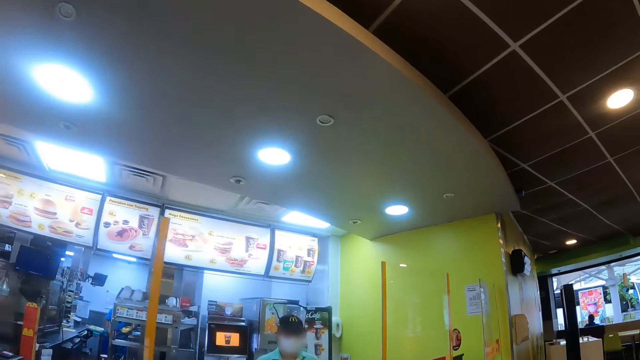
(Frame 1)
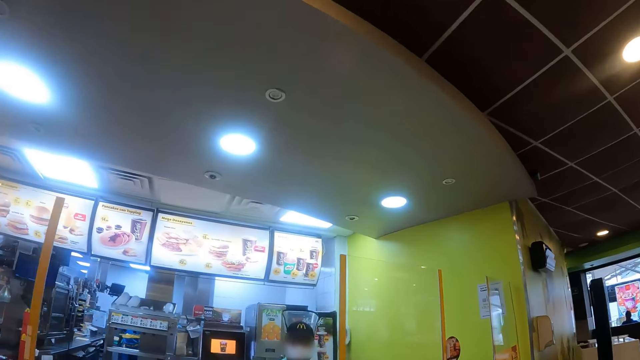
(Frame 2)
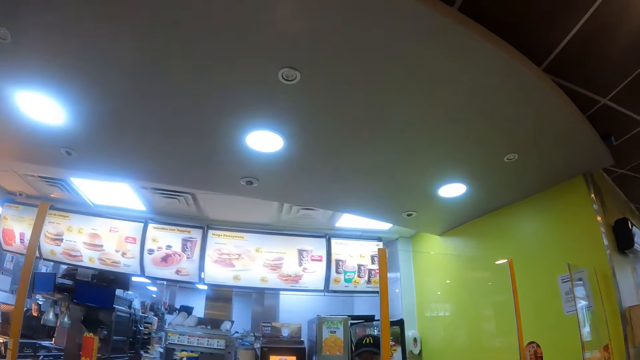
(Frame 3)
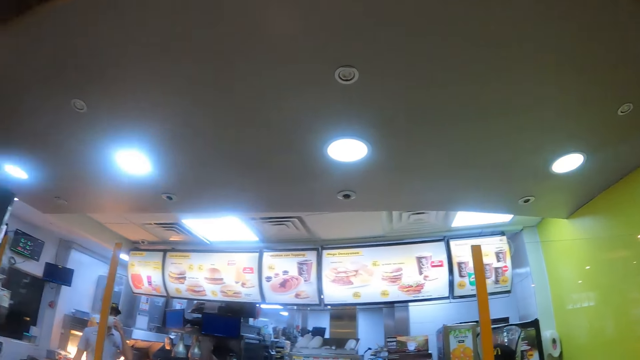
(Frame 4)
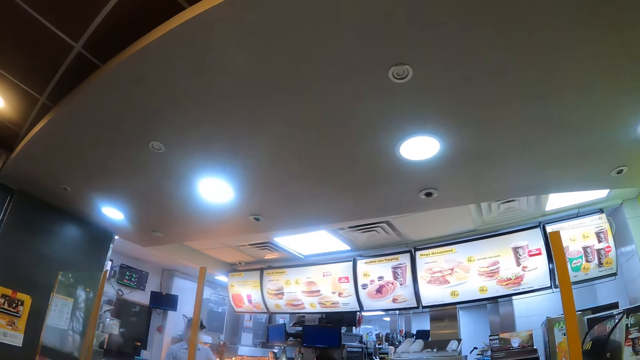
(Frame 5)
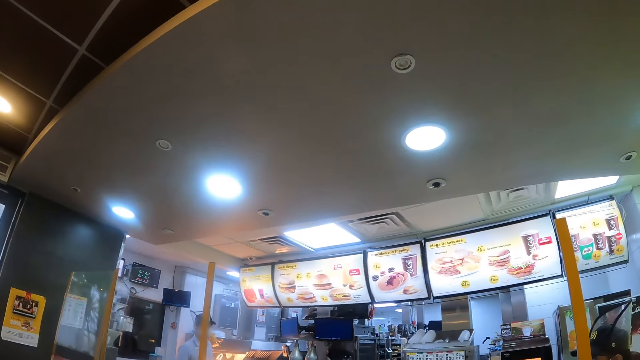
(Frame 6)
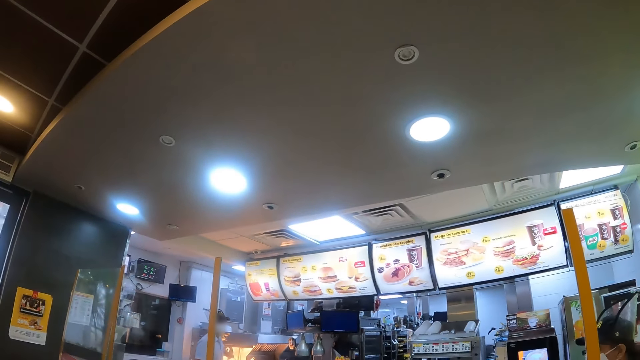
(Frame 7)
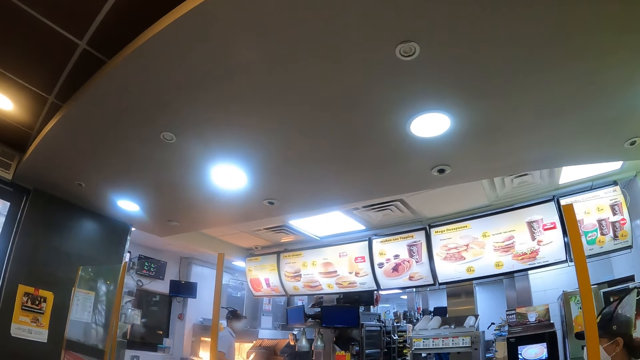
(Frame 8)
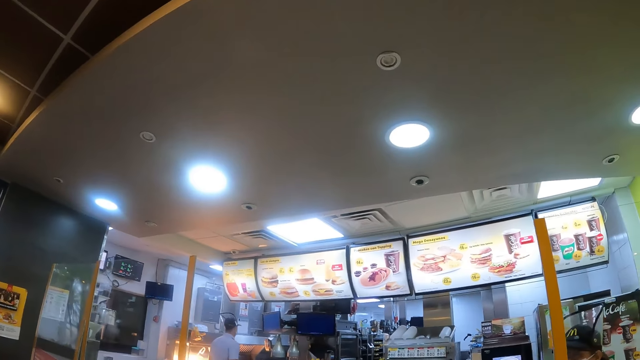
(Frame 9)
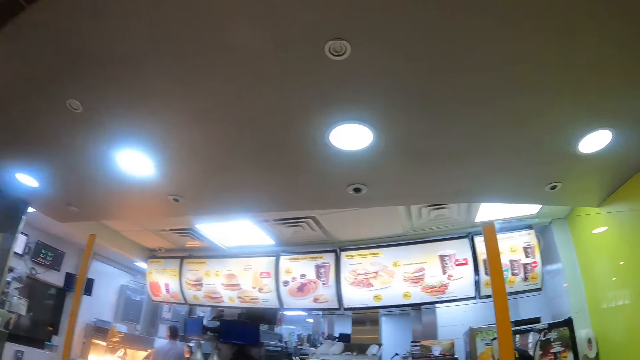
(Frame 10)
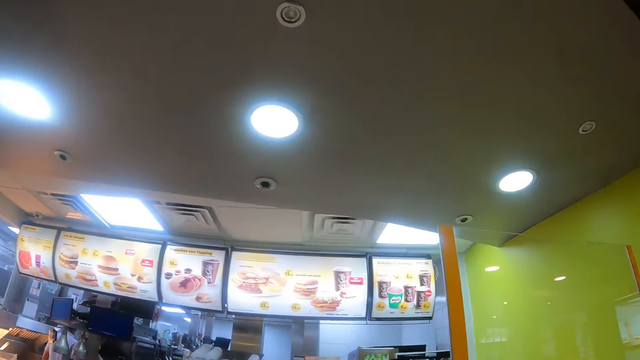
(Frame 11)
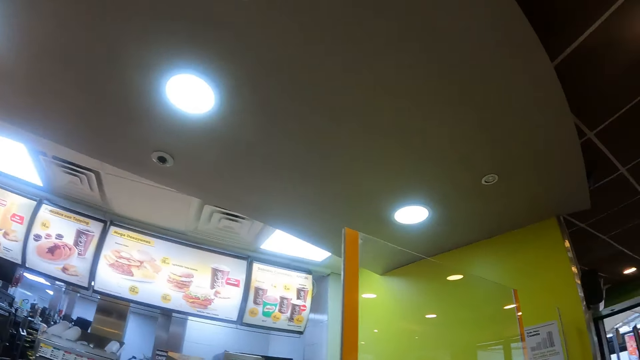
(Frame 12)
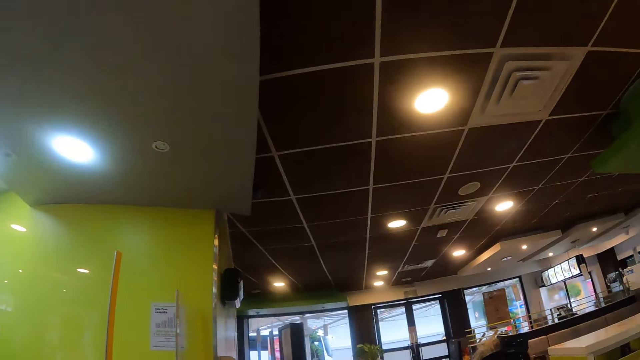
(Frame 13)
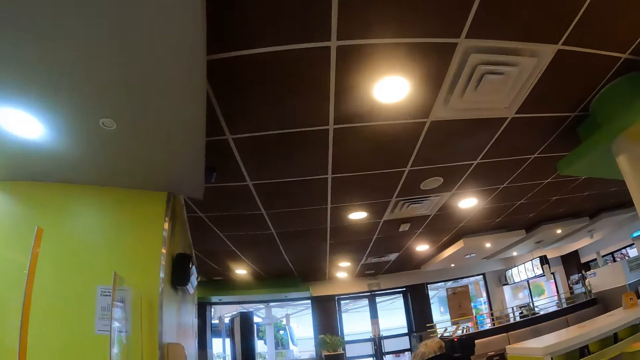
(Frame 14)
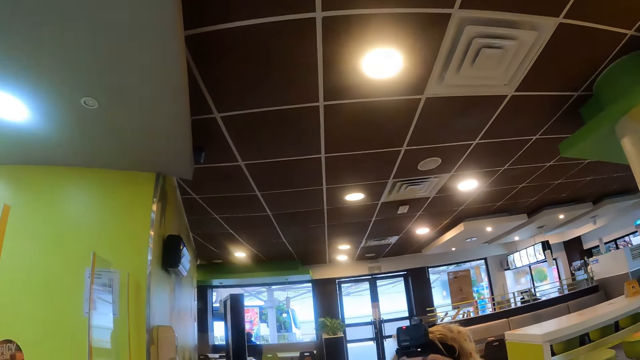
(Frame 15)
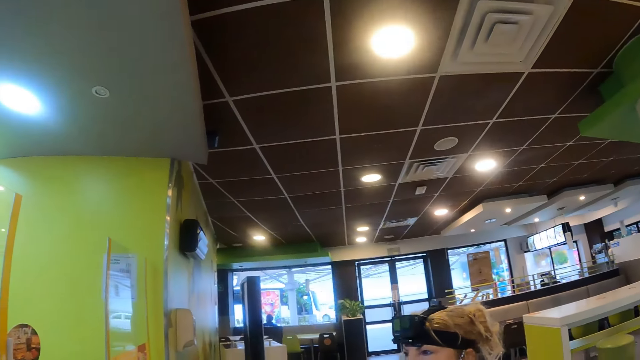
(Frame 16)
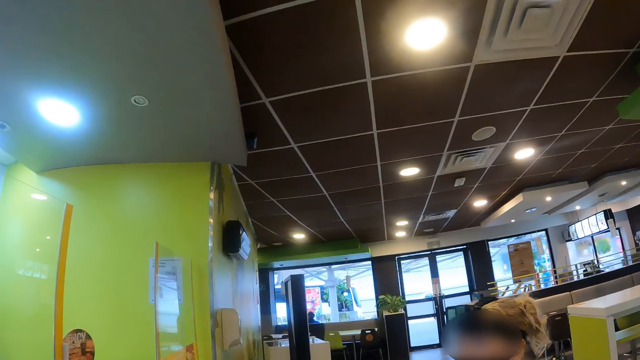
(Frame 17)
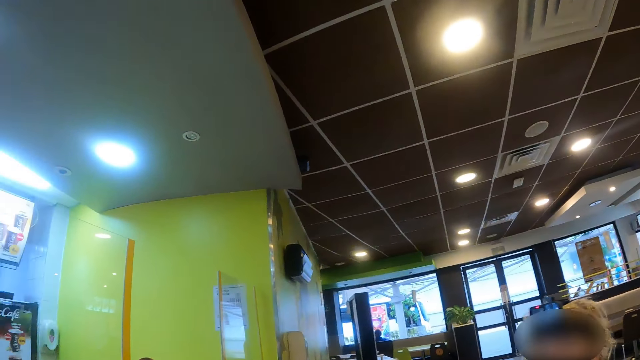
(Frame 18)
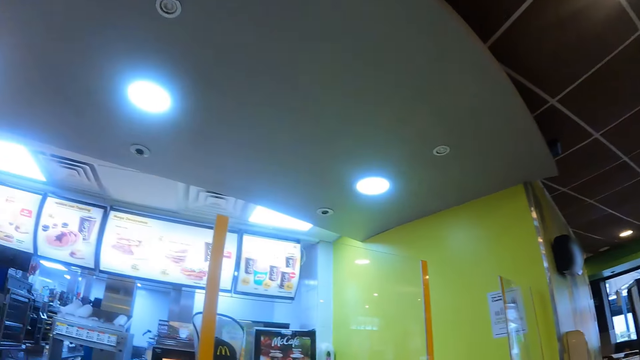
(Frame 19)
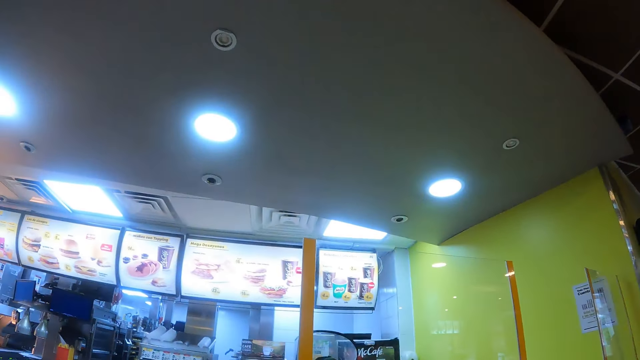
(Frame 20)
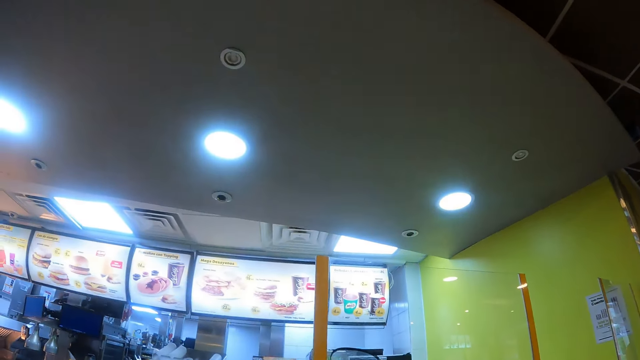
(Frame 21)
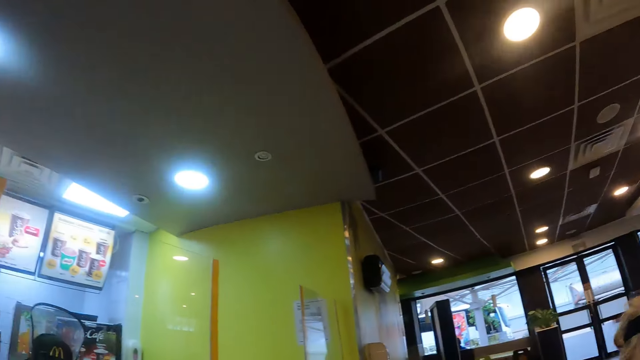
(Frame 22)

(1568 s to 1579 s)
The camera wearer walks across a building. They look around. They look at a woman. They look around.

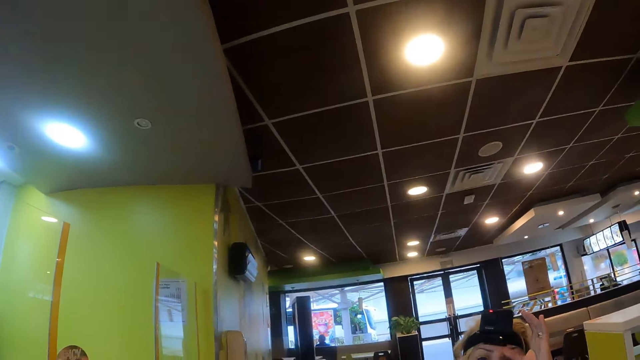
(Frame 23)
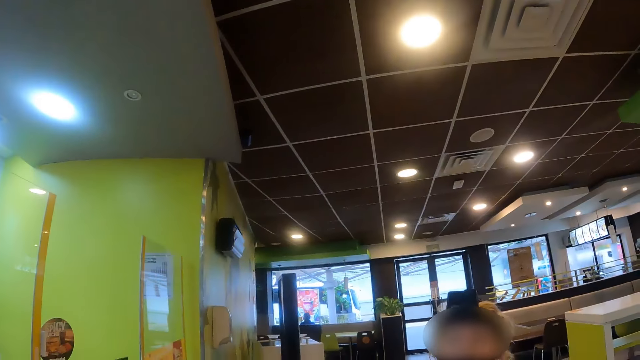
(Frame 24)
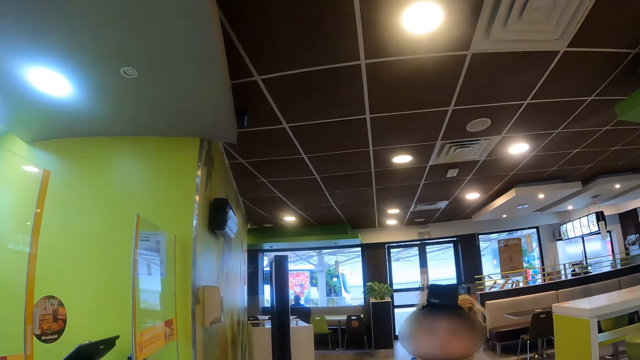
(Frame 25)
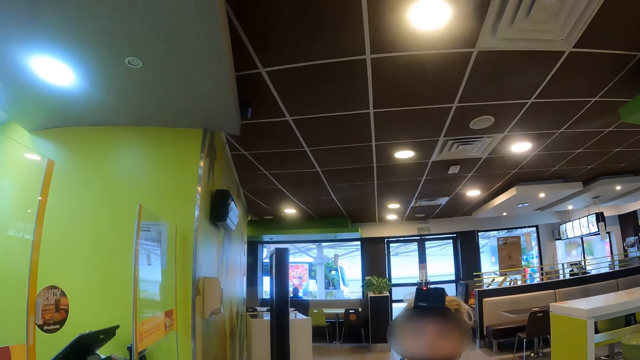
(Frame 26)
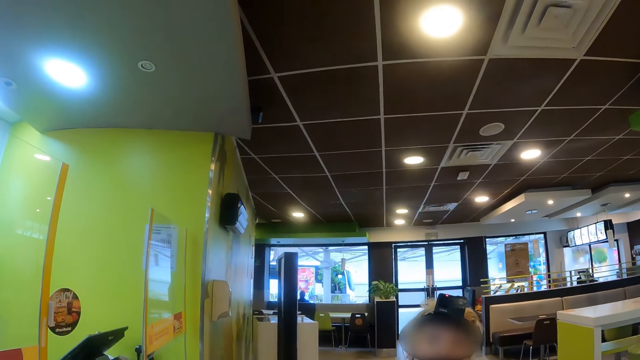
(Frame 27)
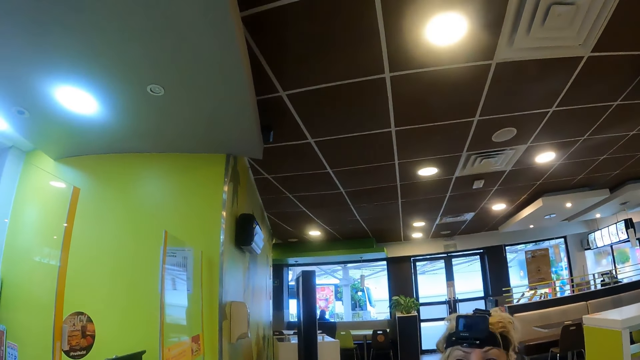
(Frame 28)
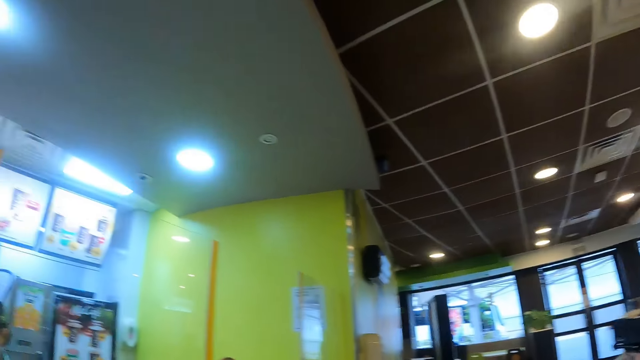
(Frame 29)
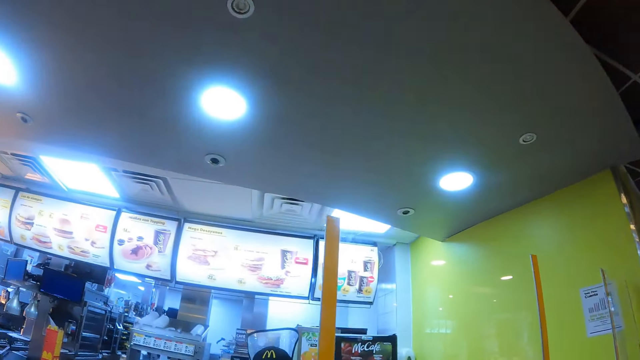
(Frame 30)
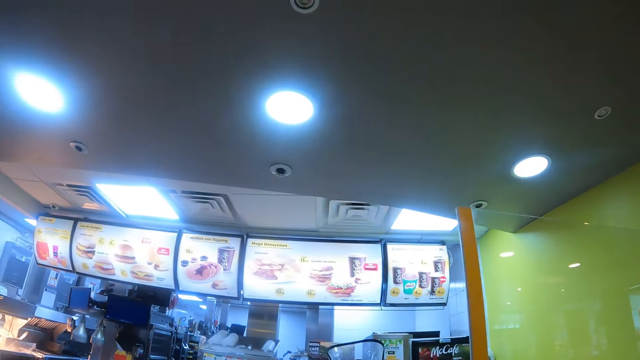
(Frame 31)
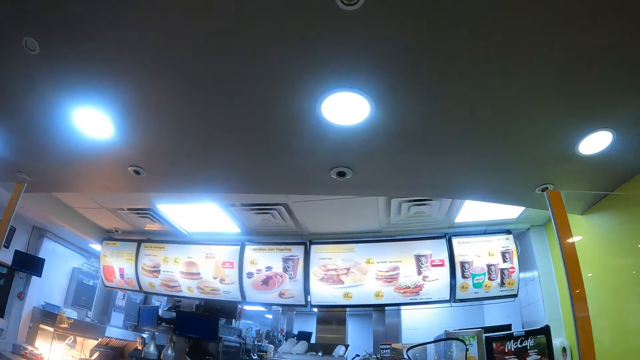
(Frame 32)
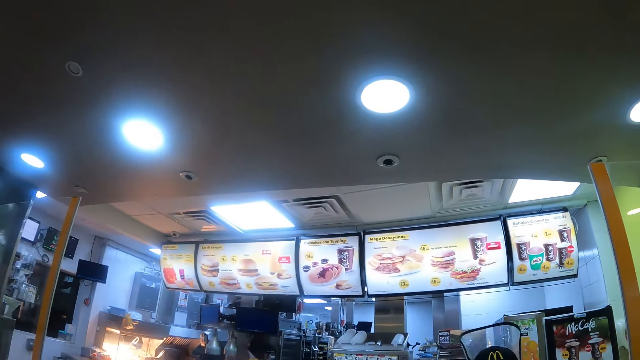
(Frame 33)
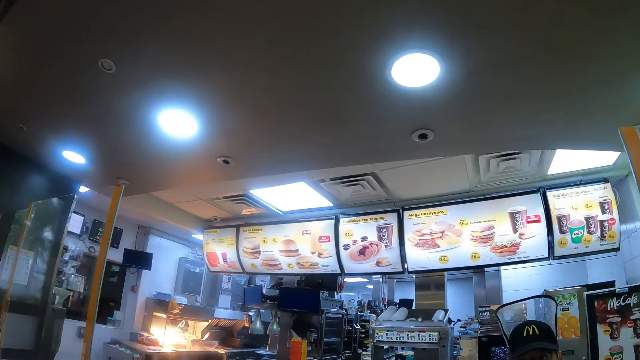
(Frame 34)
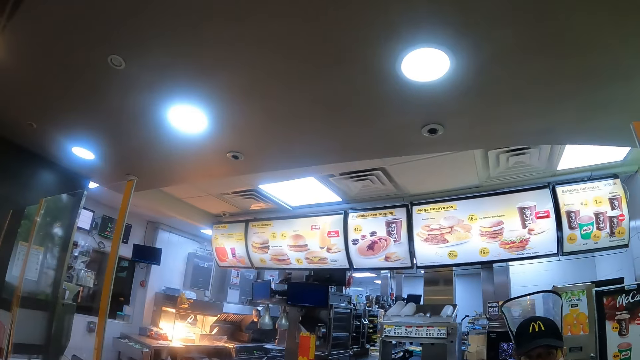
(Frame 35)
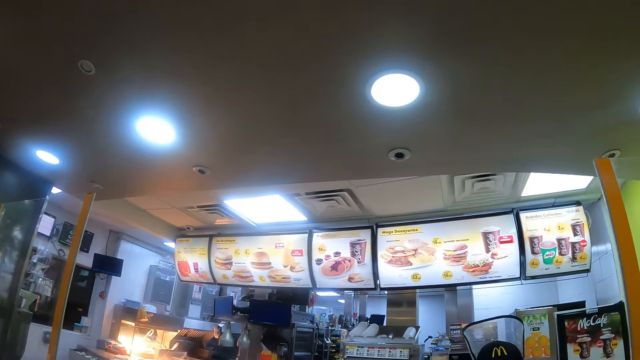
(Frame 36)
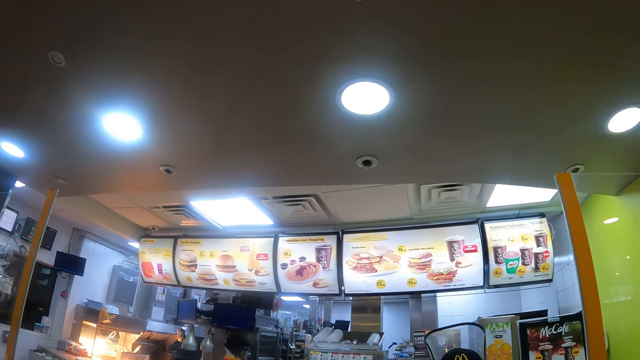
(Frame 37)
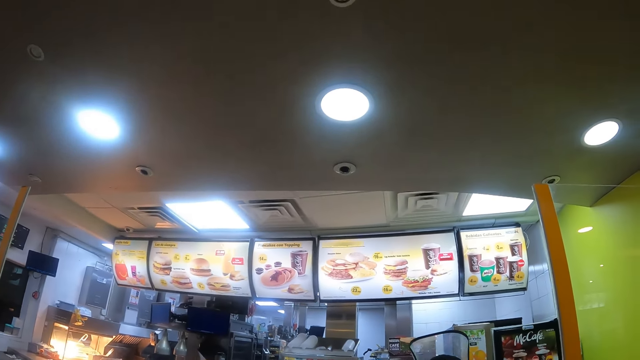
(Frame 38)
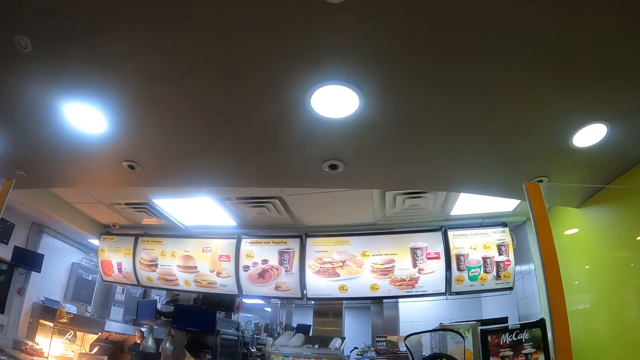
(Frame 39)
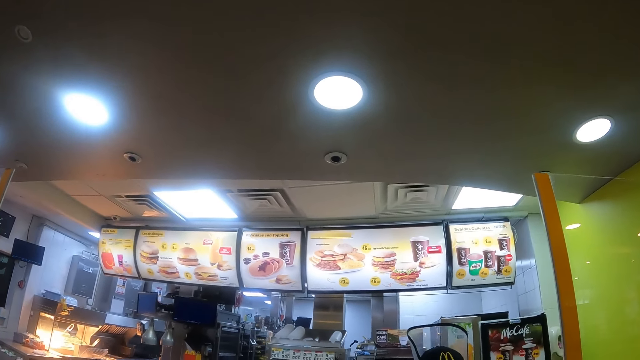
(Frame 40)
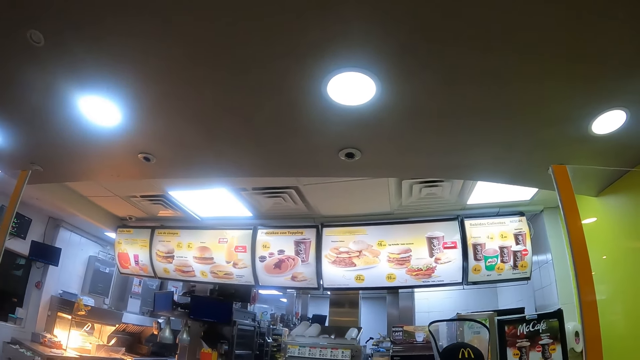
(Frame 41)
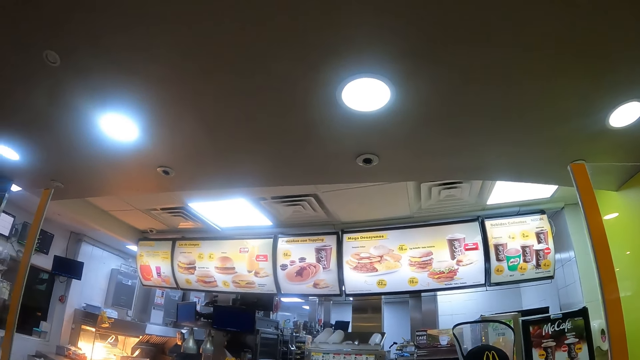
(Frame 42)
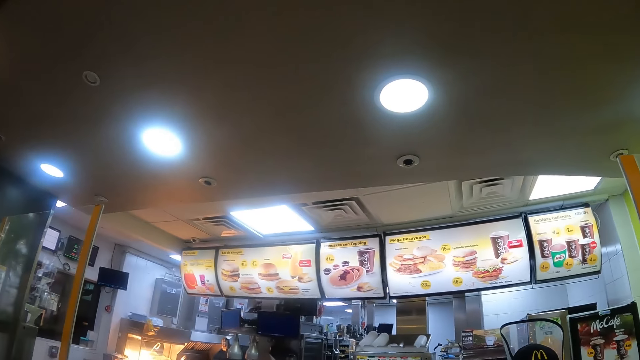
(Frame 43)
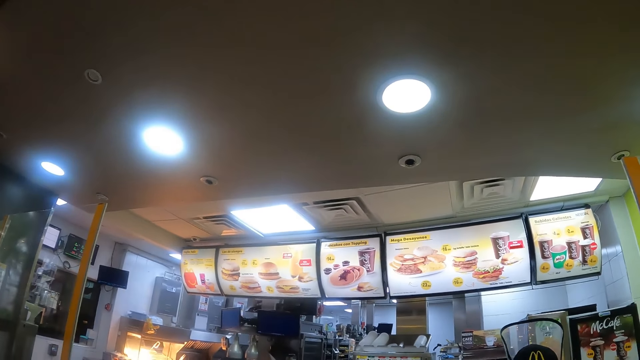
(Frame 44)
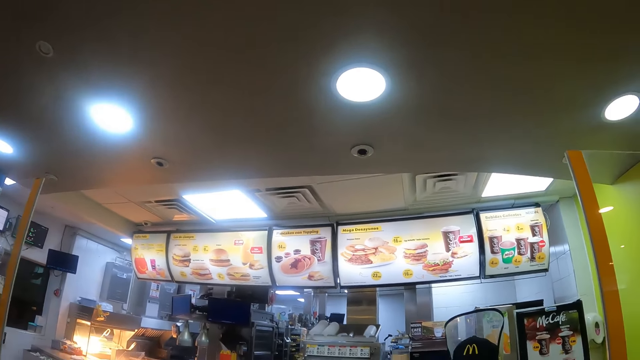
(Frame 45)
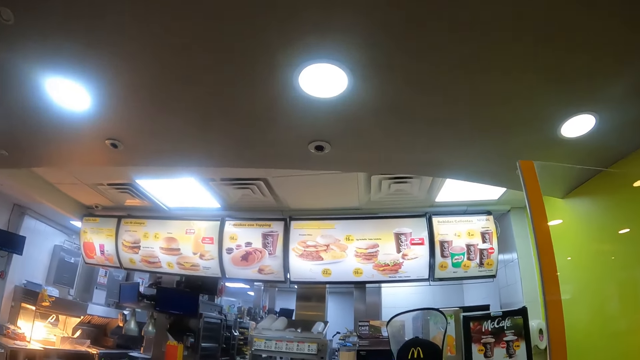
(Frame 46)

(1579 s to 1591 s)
The camera wearer interacts with a woman. They look around.
